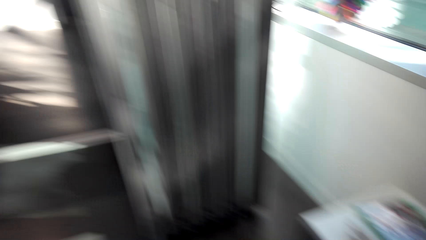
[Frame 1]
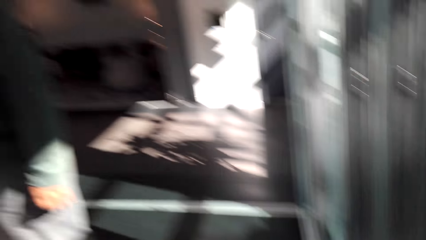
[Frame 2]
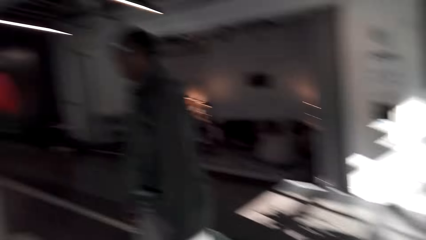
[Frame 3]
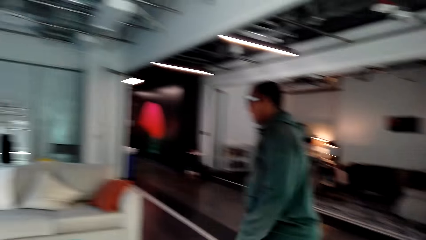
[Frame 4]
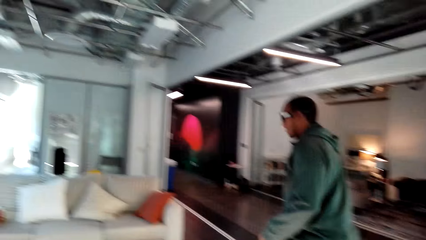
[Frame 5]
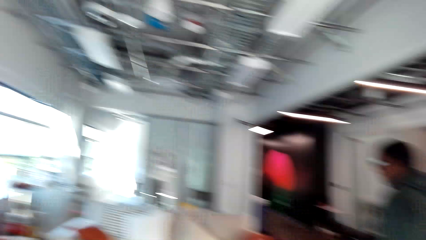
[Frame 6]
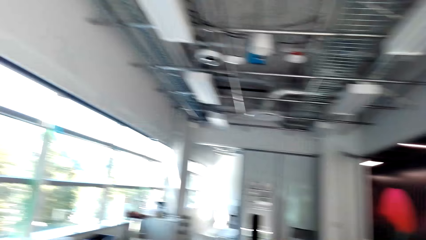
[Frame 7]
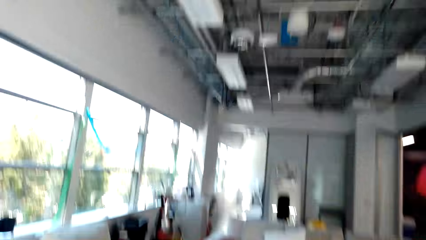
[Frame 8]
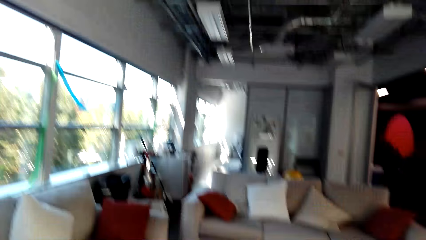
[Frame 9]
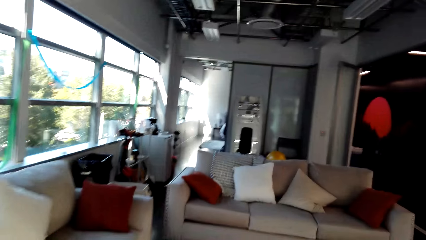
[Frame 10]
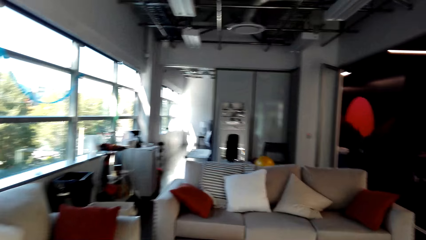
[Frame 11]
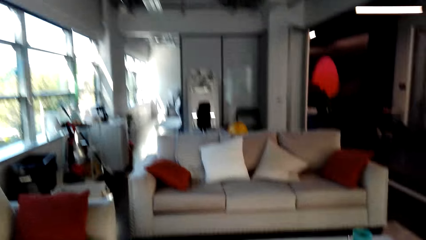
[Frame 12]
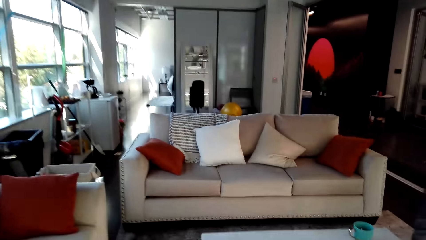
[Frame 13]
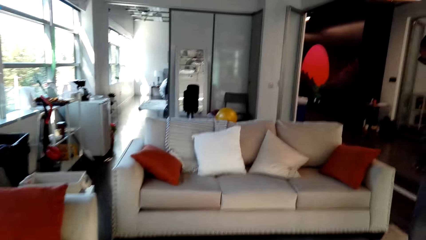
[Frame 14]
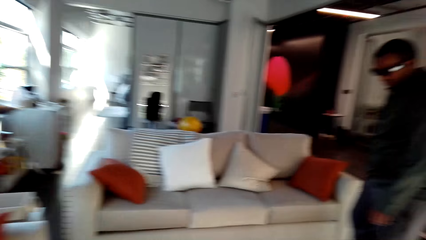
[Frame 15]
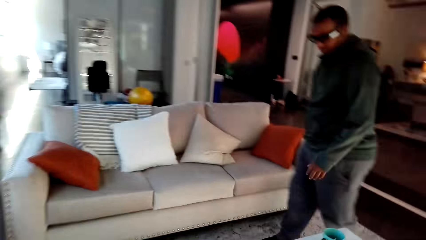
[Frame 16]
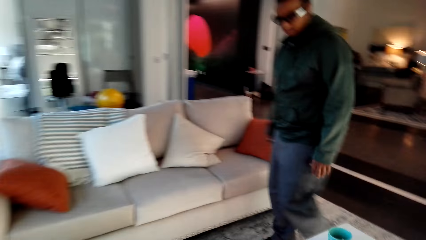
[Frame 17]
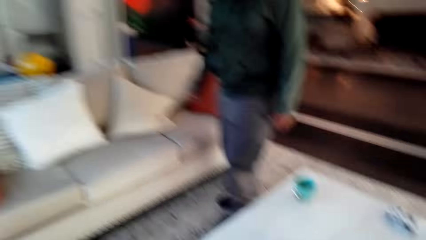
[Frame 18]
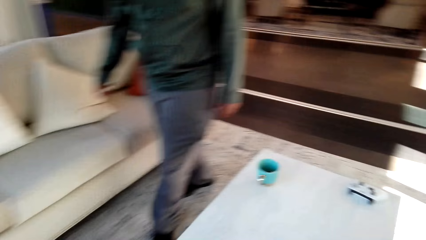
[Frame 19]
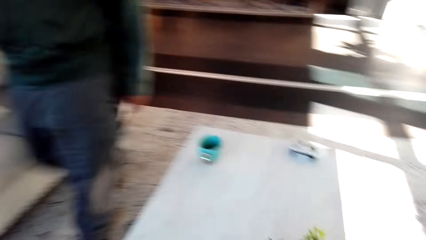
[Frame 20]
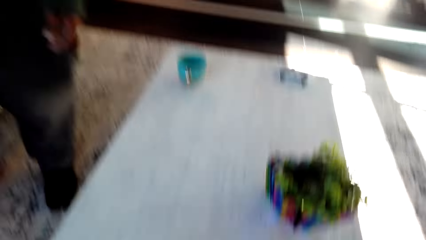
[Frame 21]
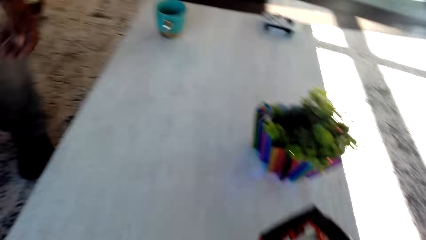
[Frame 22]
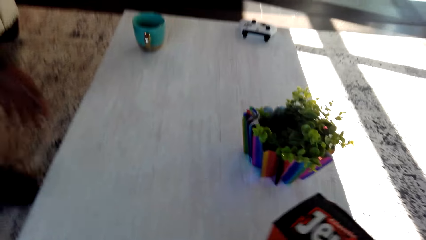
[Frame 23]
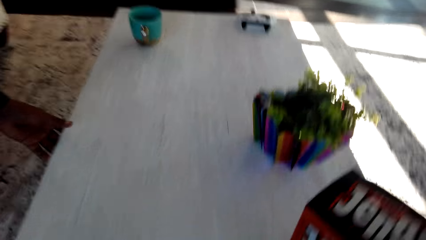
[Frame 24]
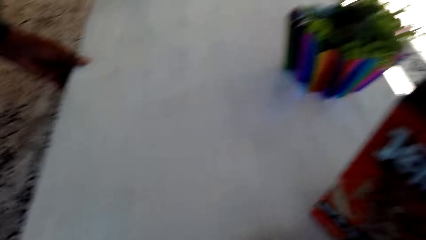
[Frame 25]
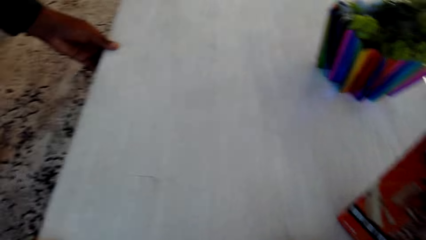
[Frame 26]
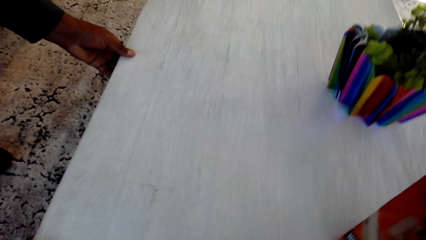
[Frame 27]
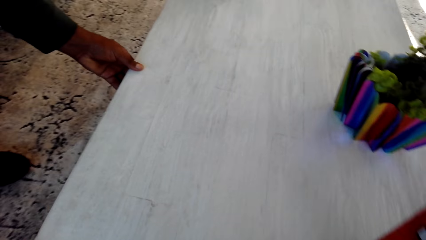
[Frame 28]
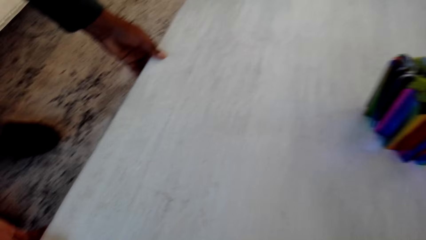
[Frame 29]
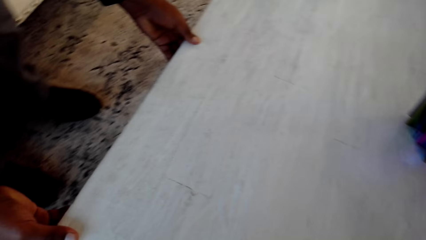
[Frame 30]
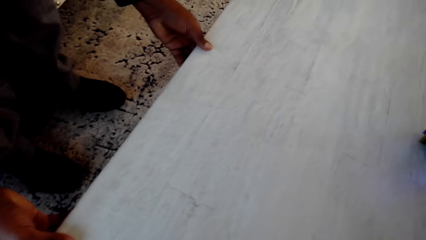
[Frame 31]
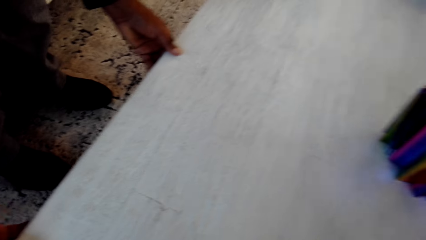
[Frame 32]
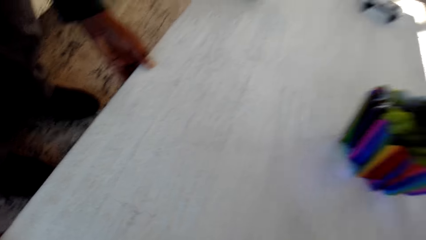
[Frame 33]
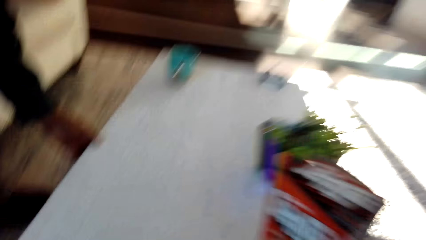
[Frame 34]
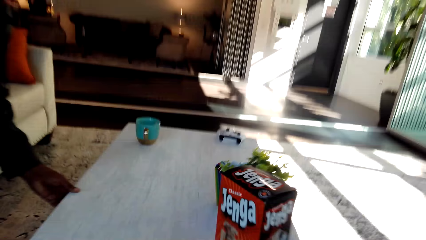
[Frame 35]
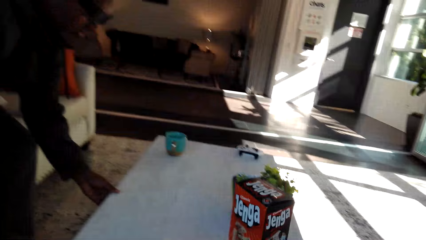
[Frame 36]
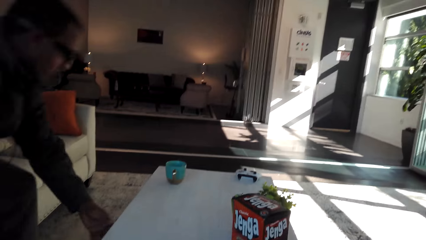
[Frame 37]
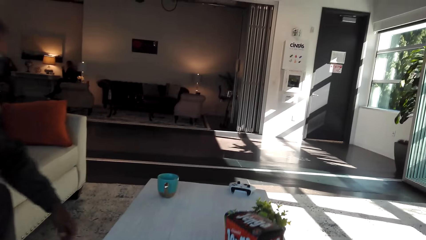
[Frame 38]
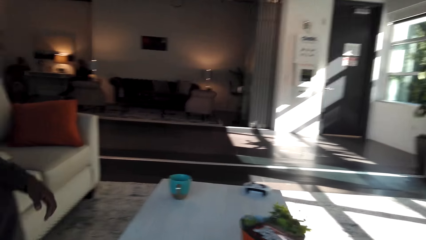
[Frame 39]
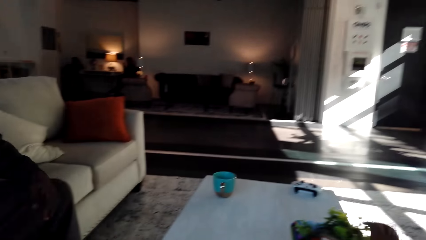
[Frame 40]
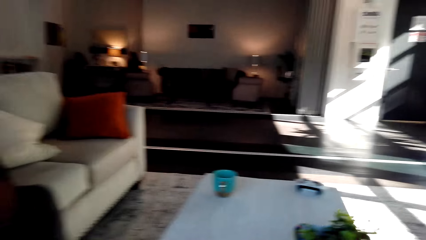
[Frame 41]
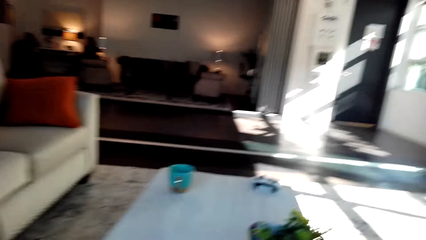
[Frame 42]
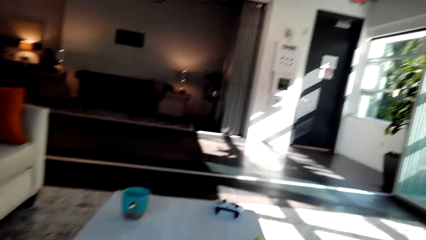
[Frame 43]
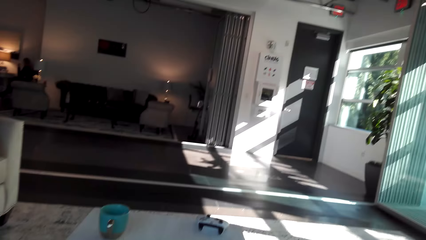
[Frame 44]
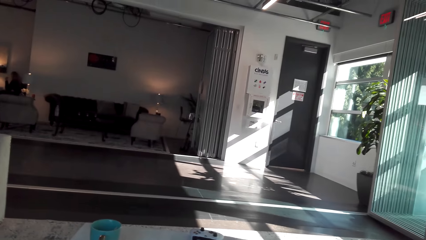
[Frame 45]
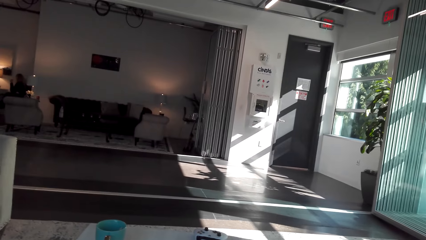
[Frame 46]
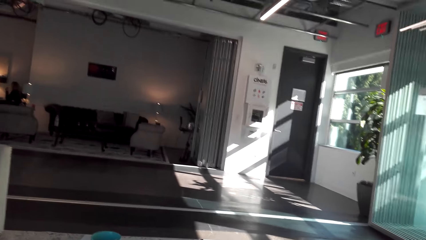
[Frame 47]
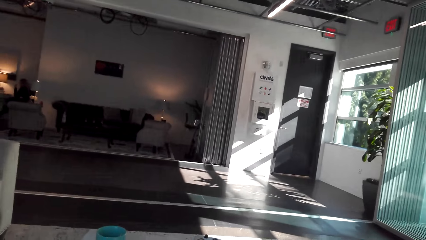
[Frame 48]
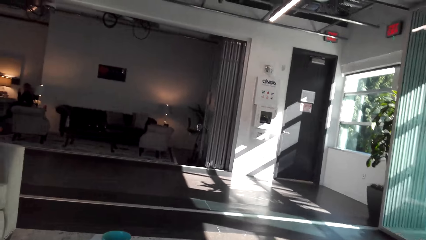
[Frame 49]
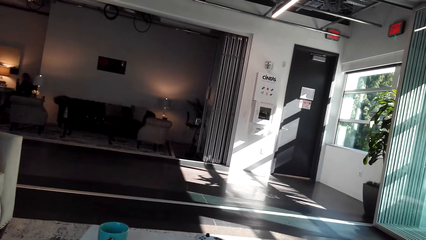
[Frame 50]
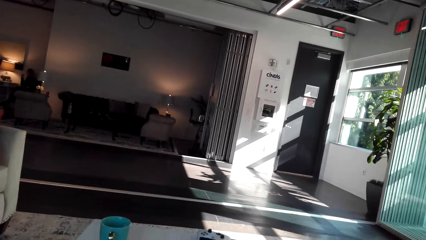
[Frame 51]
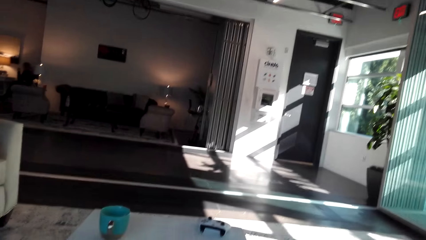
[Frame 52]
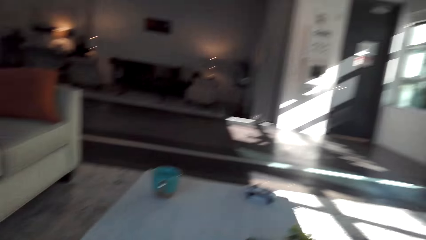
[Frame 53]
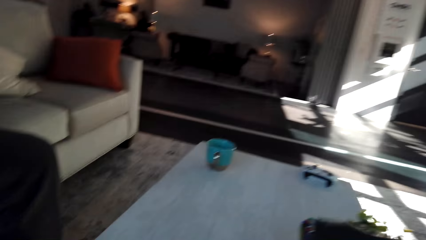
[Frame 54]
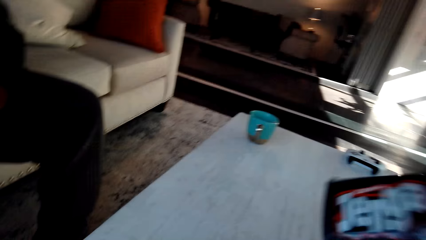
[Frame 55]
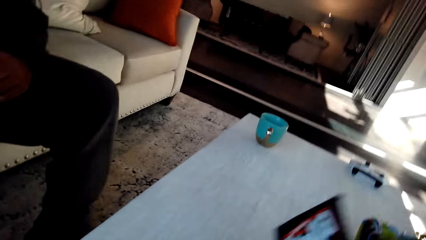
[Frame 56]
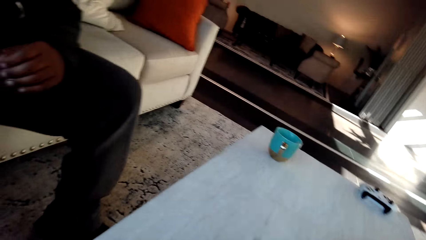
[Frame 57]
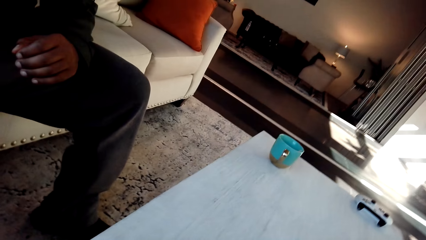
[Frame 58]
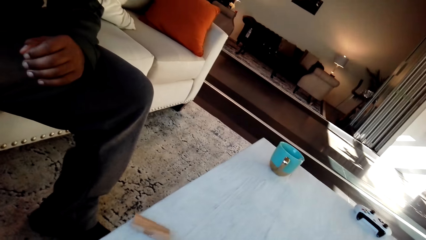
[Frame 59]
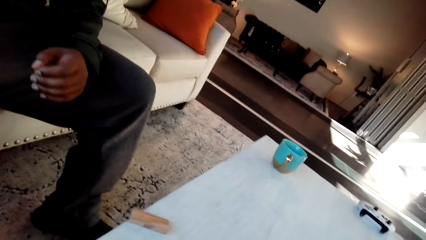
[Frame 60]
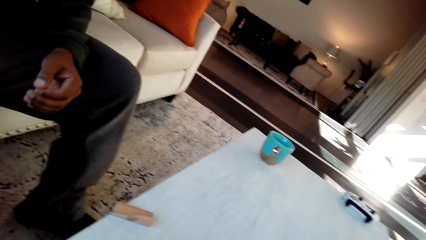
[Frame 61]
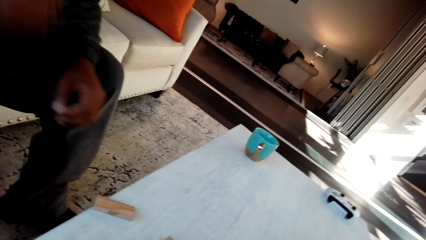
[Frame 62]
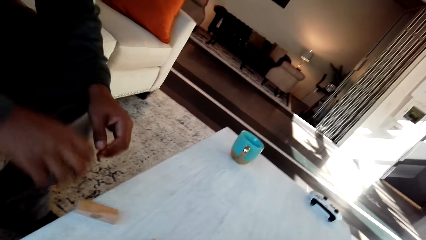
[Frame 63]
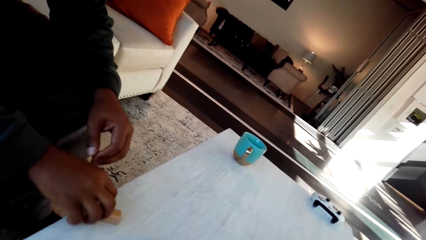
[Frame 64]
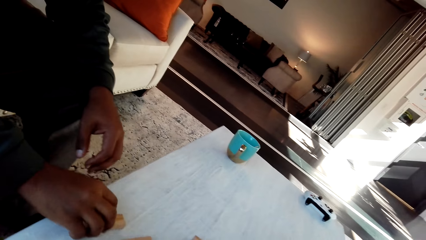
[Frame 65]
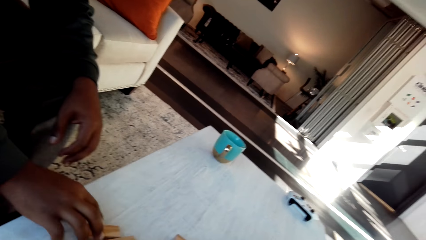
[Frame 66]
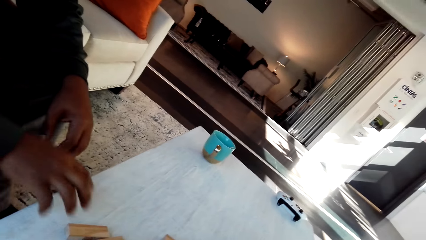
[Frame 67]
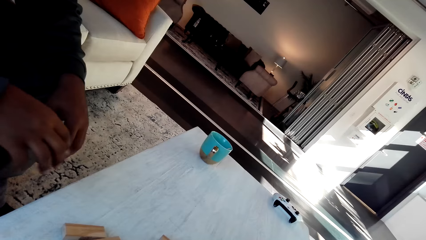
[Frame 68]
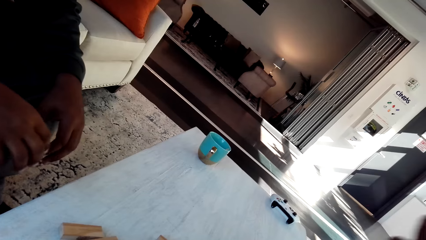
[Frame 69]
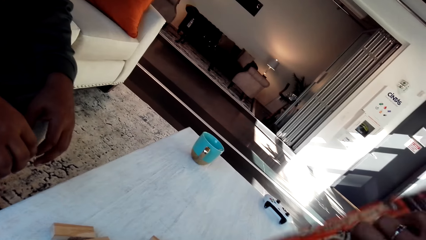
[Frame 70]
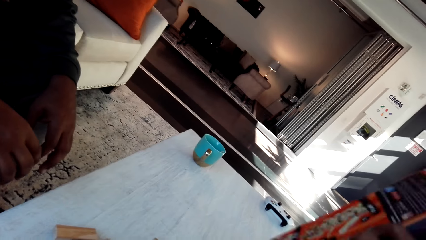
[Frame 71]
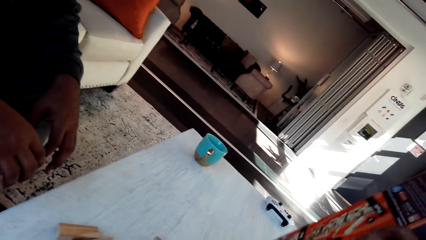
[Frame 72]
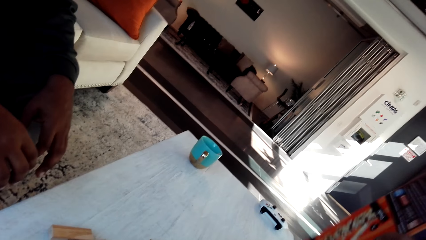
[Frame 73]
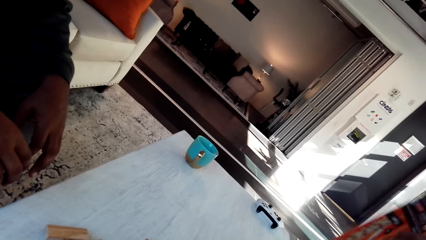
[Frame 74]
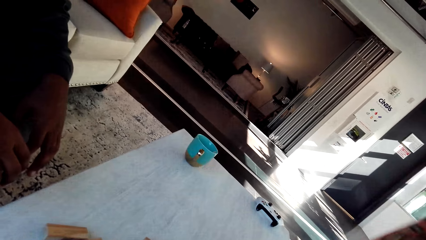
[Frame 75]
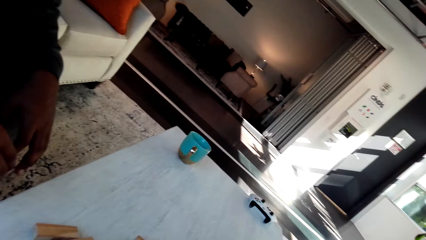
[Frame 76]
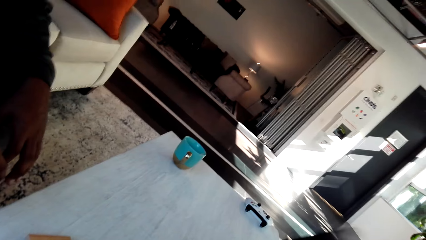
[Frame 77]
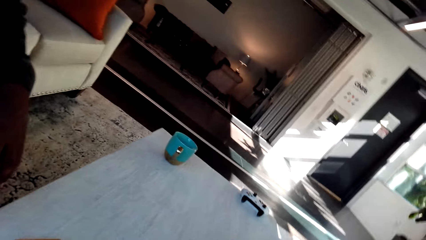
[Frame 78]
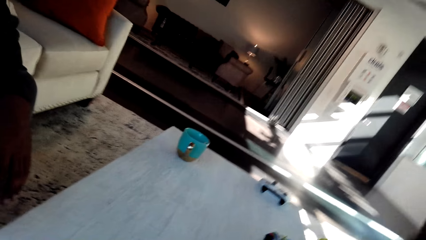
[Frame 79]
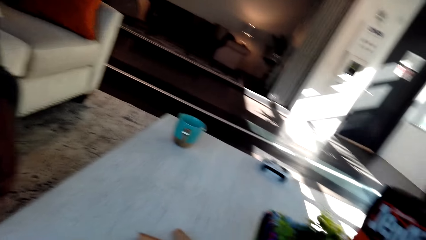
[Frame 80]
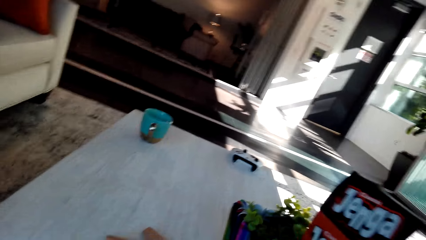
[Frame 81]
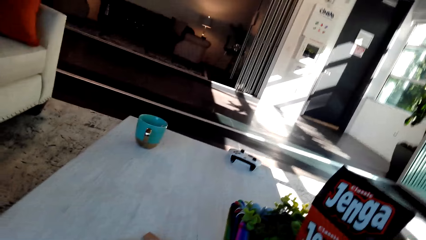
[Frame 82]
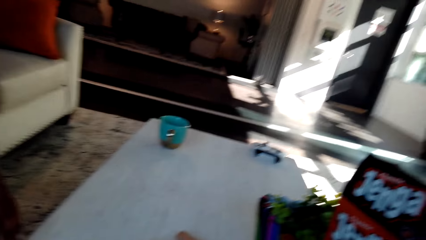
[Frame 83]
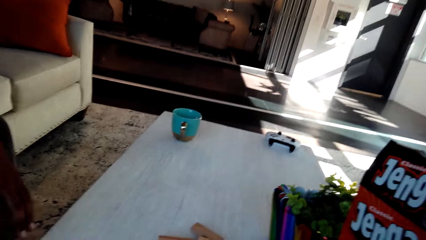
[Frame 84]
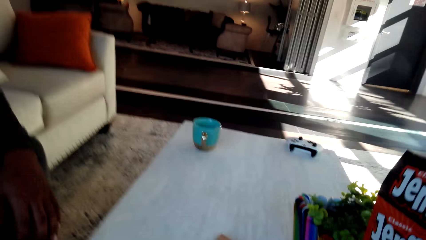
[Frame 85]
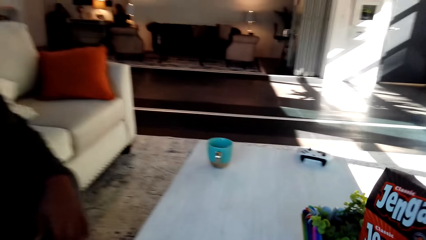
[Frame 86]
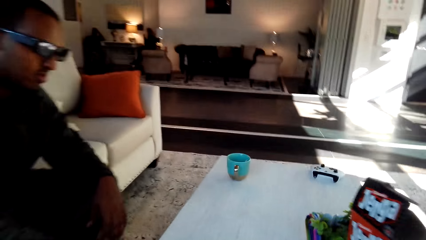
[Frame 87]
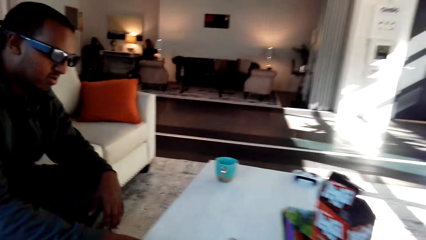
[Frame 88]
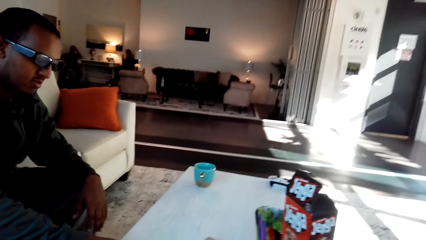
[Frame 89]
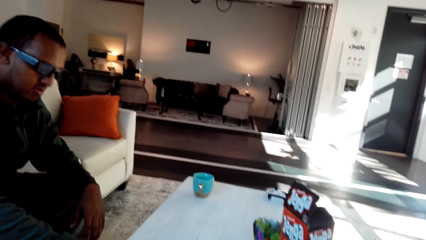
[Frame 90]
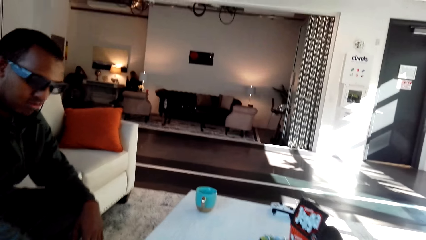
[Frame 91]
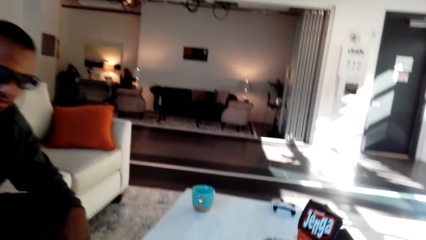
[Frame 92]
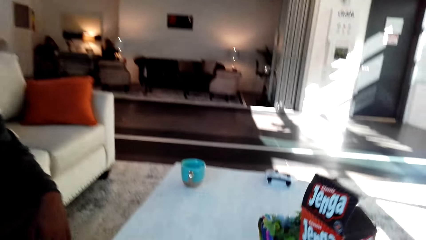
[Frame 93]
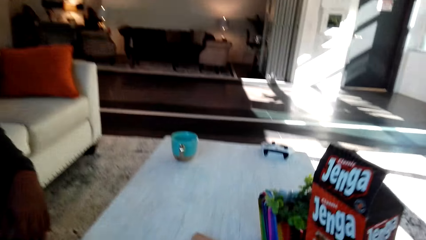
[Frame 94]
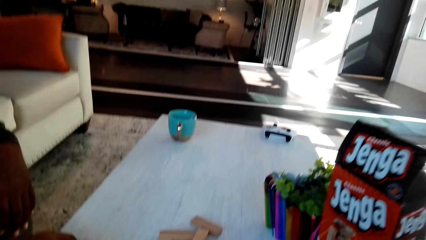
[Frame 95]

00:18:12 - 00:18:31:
The camera wearer walks around the house. A man walks around the house. The camera wearer converses with the man. They place the jenga box on the table. The man moves the table closer to them. The camera wearer places the box on the table. The man sits on a chair. The camera wearer pours the jenga sticks or wooden blocks on the table. The man pushes a wooden block. The camera wearer places the wooden blocks on the table. They place the box on the table.
